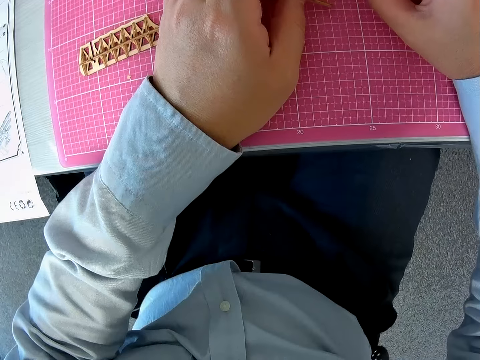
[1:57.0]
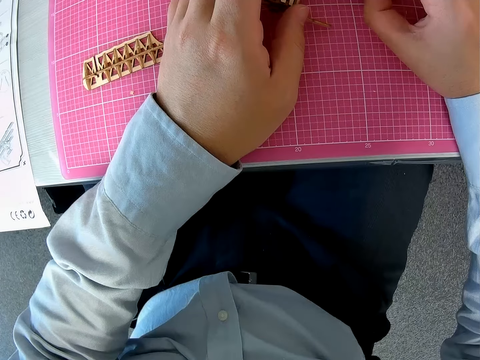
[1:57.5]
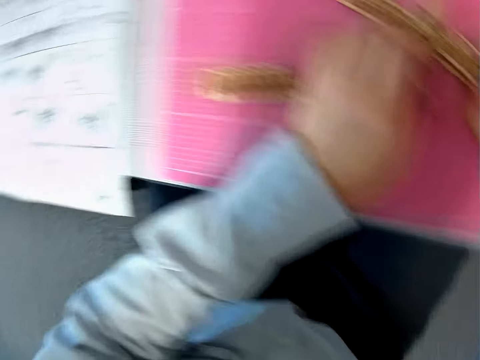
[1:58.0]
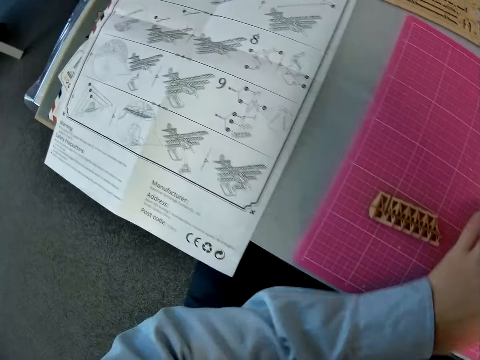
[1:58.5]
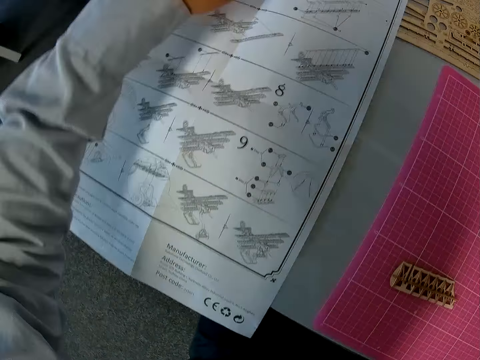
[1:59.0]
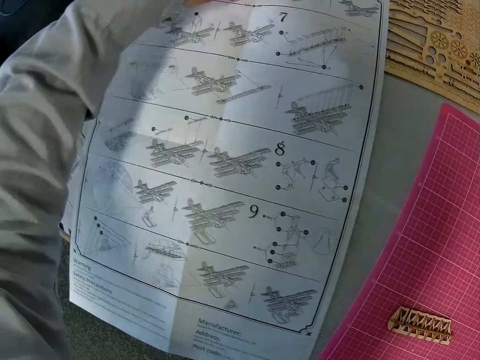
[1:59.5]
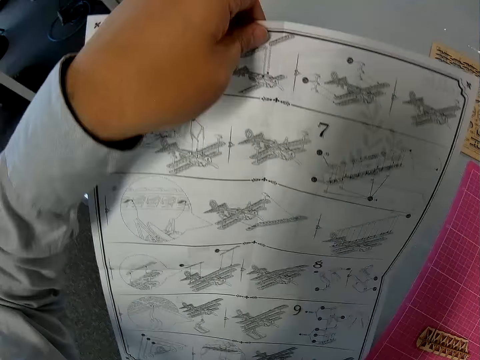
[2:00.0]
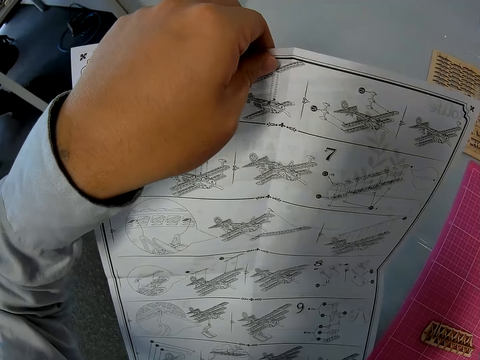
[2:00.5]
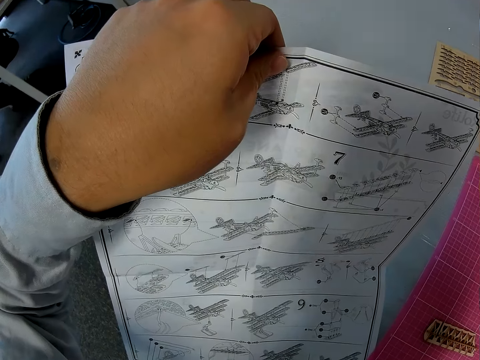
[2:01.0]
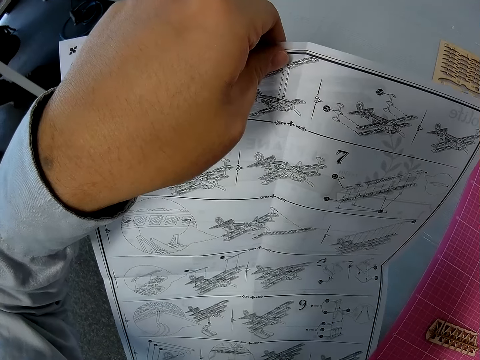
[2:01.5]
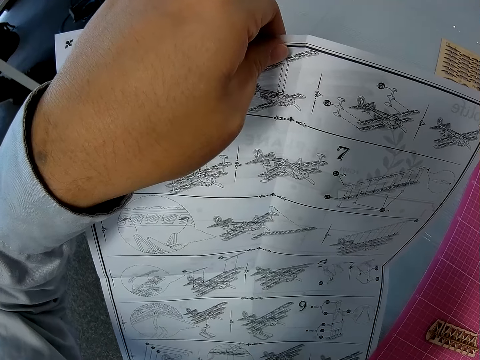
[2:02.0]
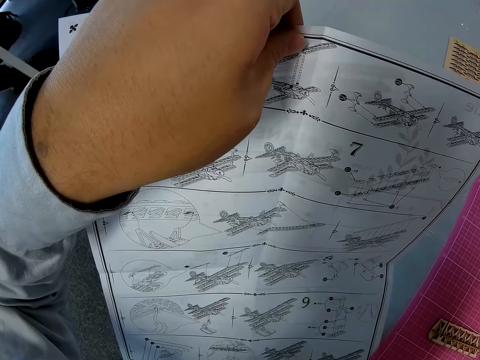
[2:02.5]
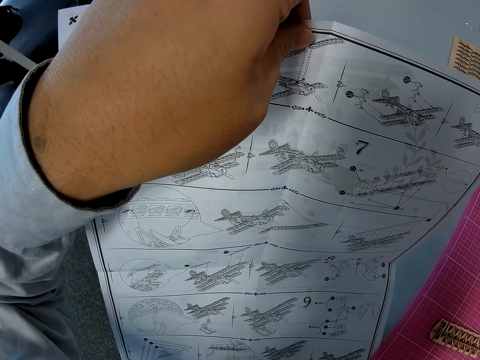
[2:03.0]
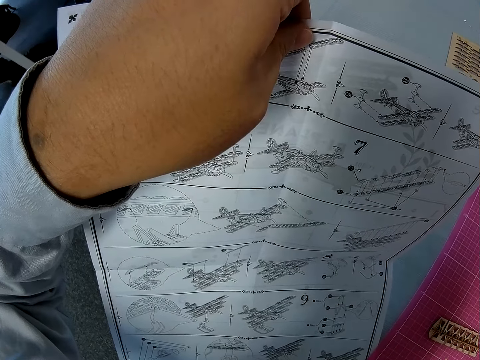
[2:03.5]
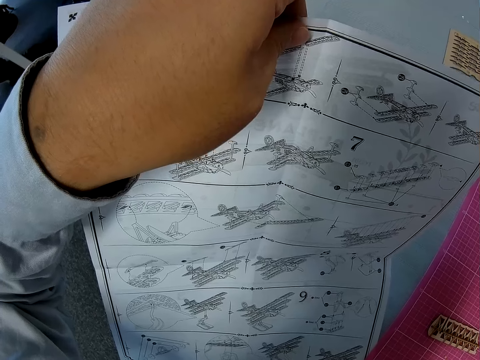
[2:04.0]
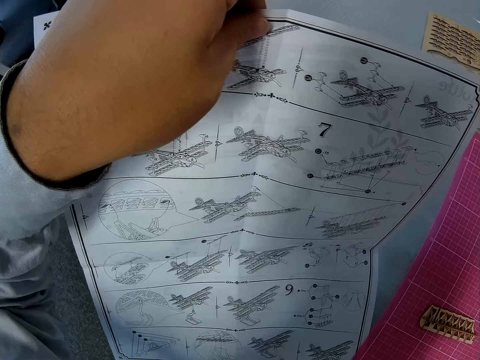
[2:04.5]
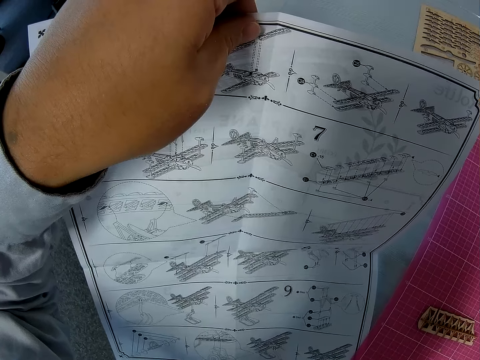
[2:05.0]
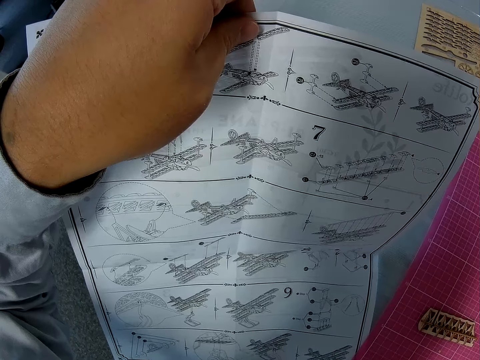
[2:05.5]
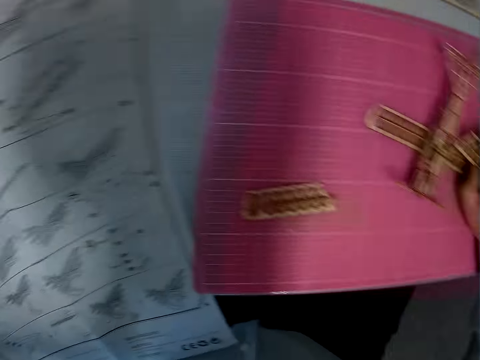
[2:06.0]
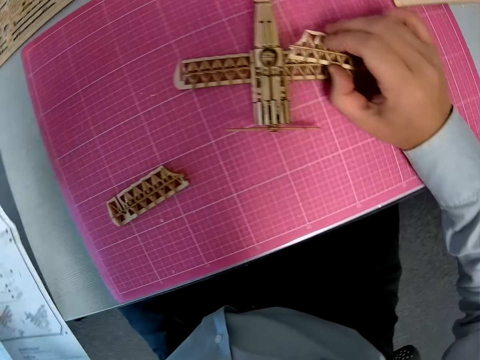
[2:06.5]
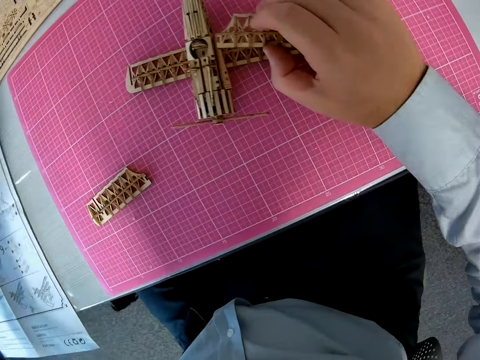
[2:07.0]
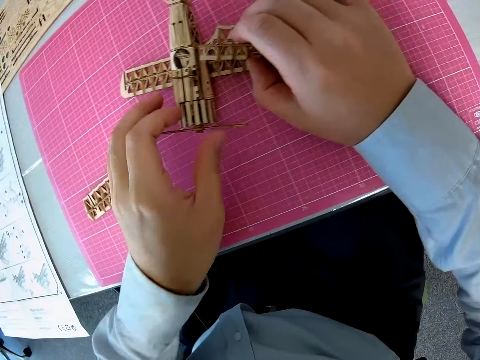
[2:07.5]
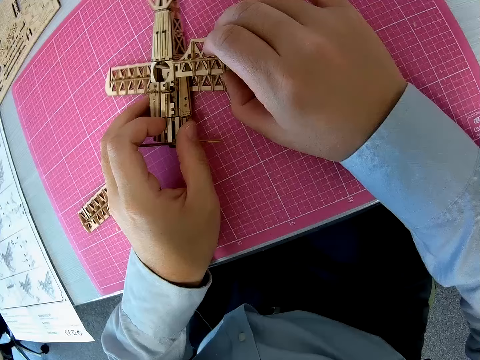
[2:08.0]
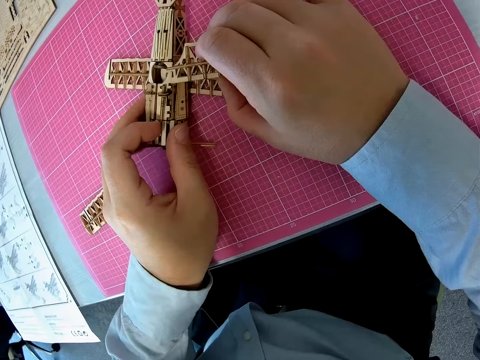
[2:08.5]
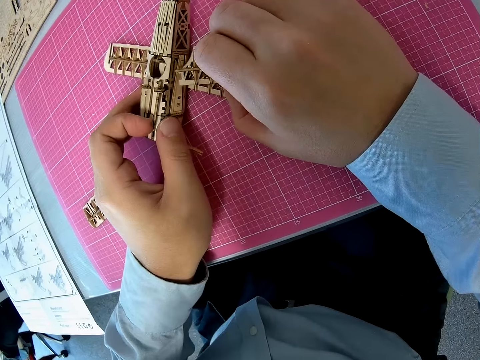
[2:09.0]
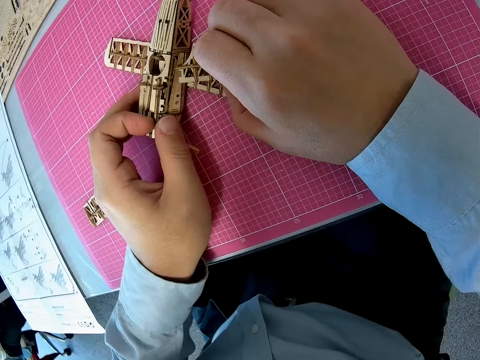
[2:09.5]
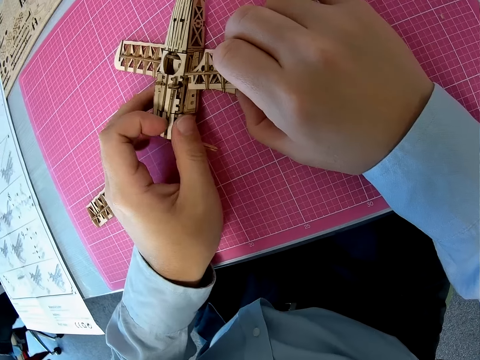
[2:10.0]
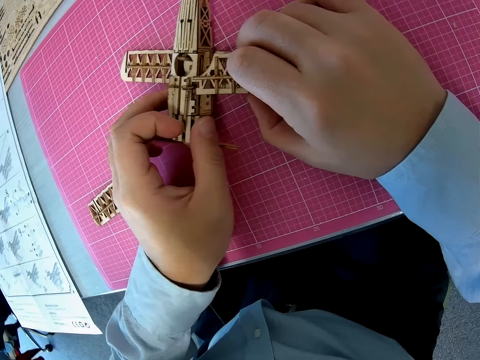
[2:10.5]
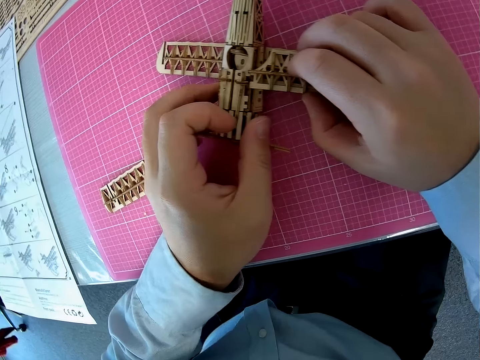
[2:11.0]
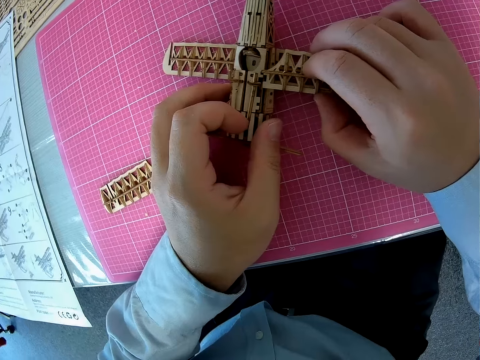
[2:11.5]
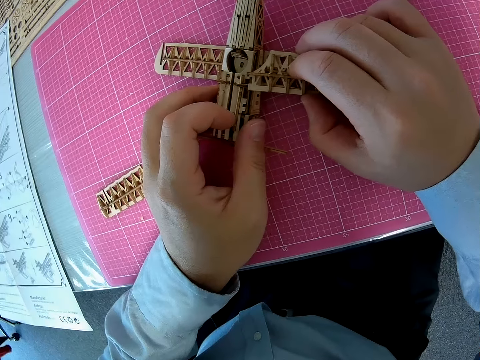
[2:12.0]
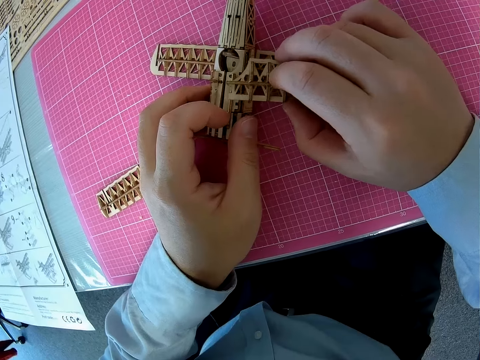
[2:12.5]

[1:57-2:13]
The camera wearer looks at a piece of paper manual on a table. They pick up the toy plane manual from the table. They examine the manual. They put down the manual on the table. They fix the part into the plane. They adjust a piece of wood craft on the airplane model.

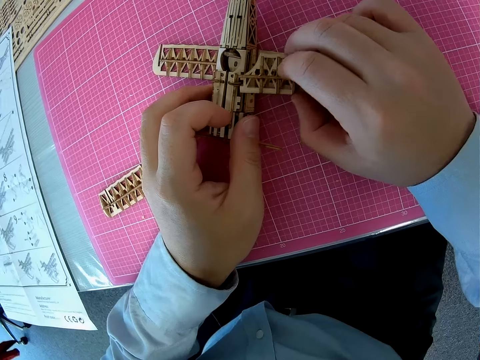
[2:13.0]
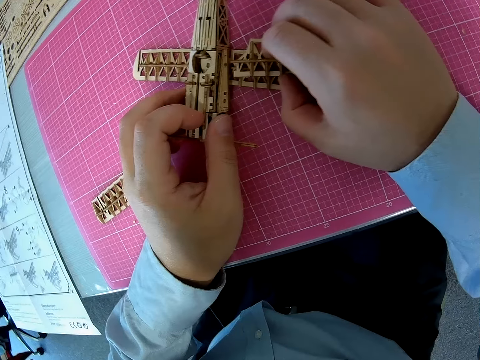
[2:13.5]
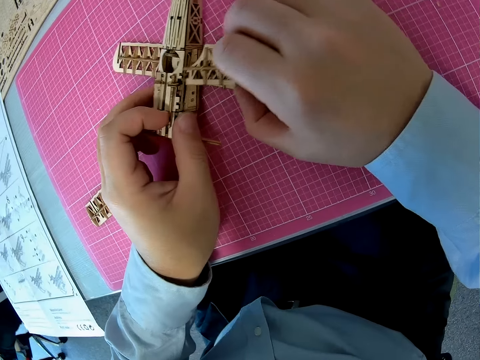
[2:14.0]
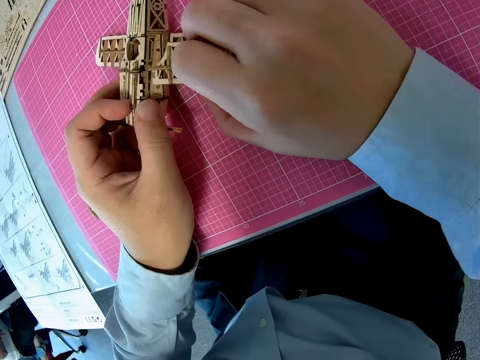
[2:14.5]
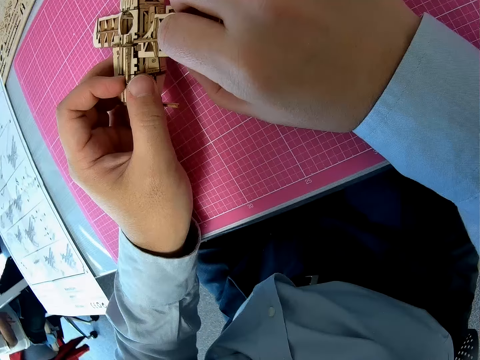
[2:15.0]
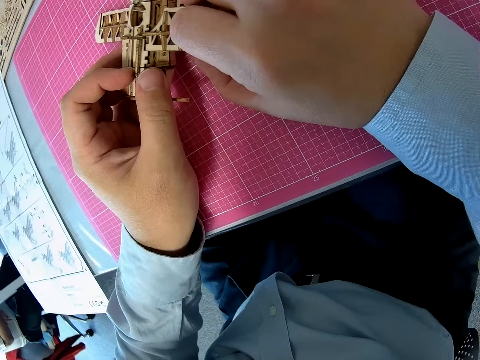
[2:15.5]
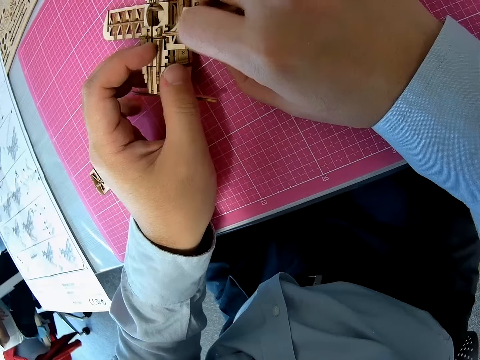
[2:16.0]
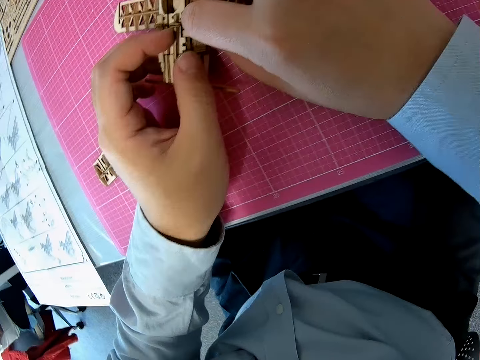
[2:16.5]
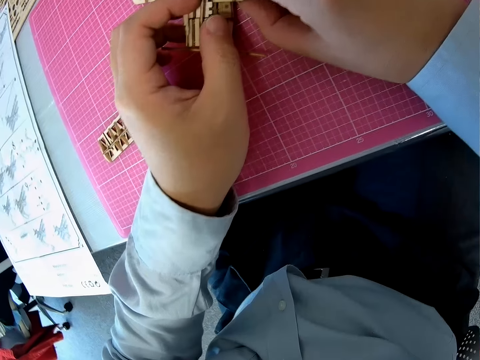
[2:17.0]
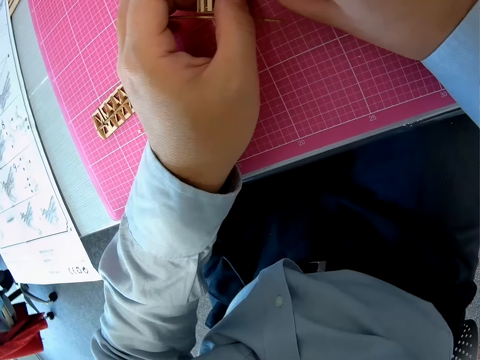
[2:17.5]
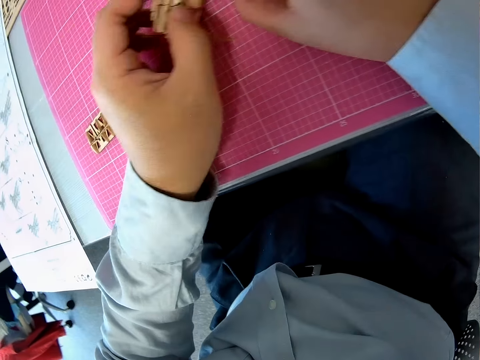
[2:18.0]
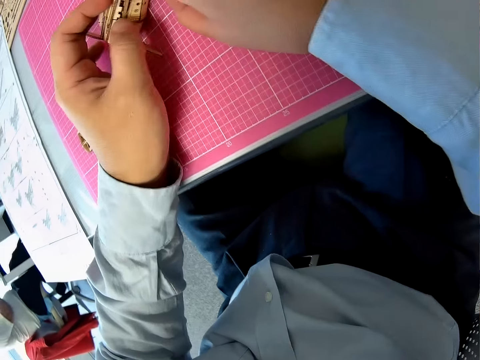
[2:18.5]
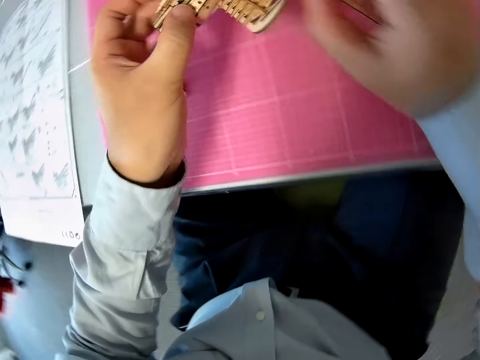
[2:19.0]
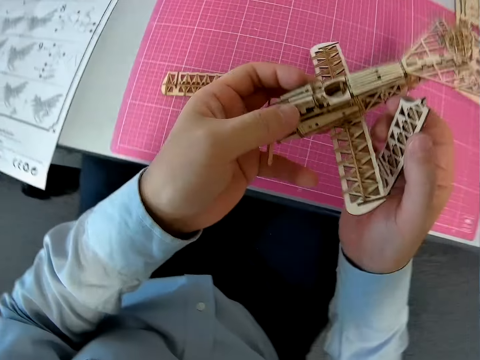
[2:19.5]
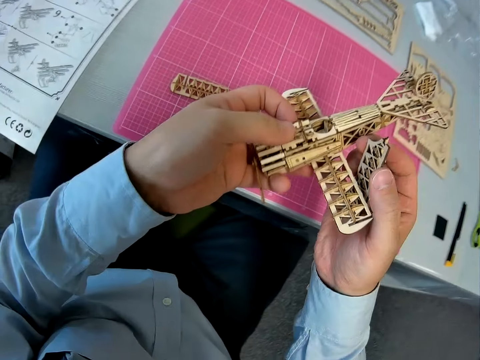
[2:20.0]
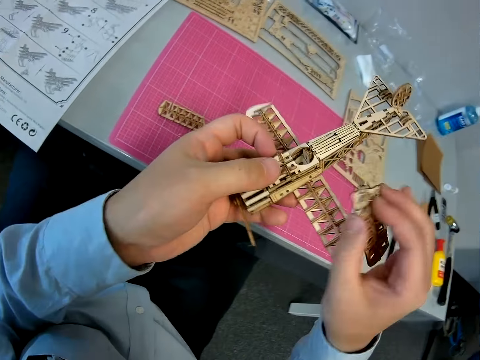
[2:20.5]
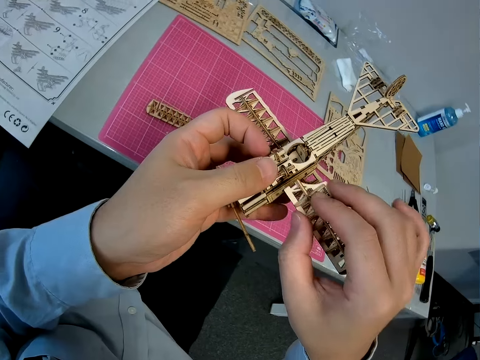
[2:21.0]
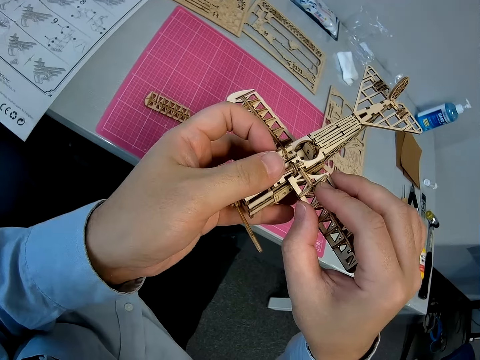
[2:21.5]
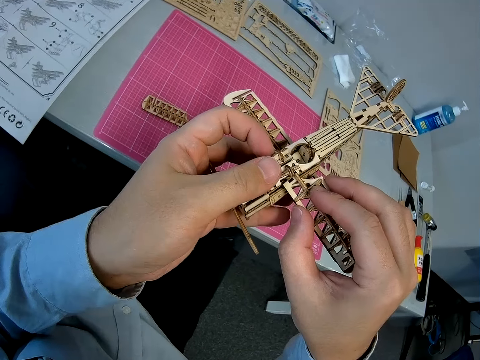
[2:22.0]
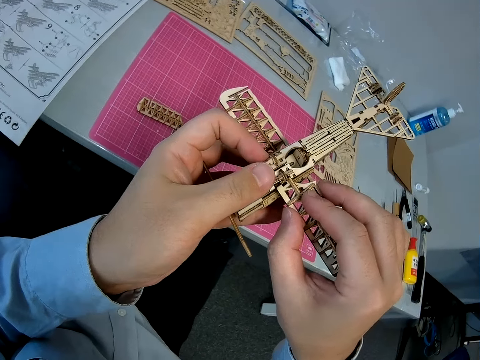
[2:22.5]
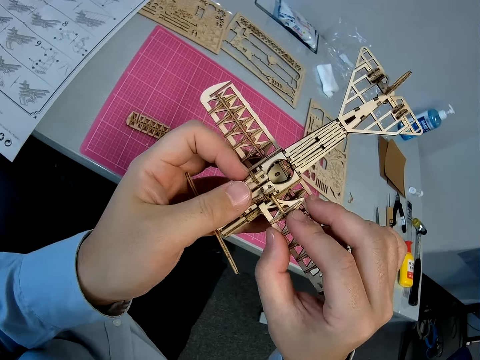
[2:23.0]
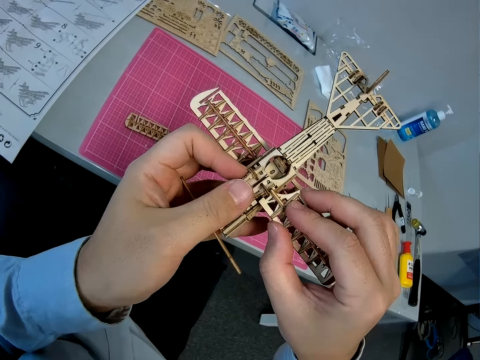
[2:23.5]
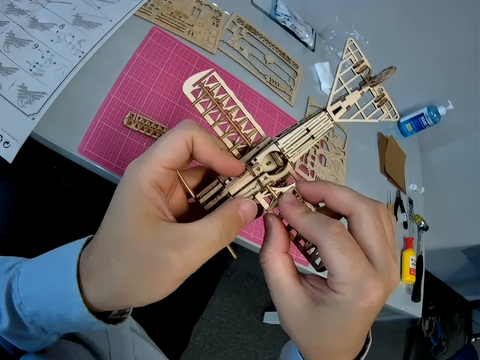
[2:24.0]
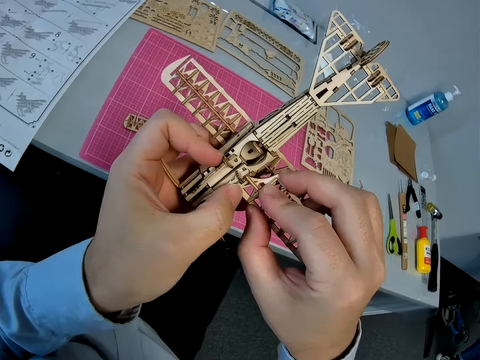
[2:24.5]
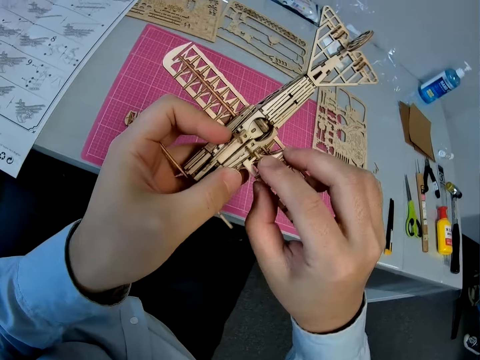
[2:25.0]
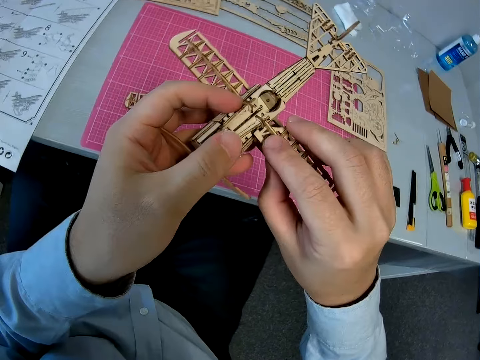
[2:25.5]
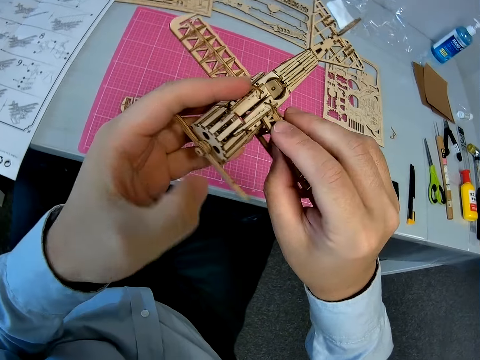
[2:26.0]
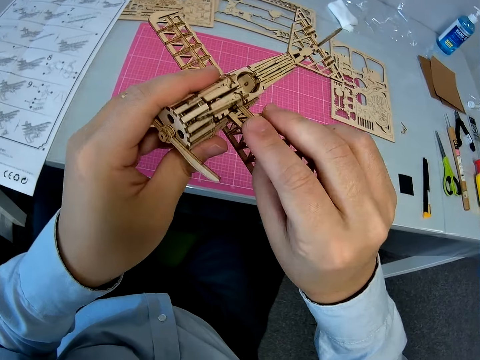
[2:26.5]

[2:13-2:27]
A man moves a chair on the floor. The camera wearer picks up an airplane model from a cutting mat. They adjust a piece of wood craft on the airplane model.
